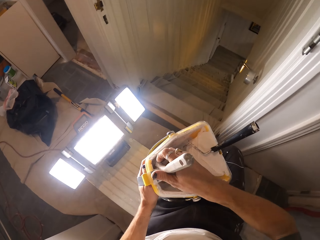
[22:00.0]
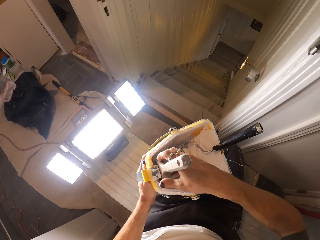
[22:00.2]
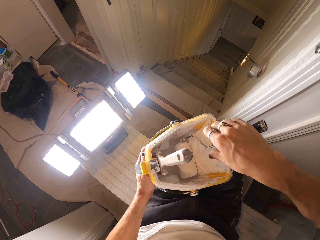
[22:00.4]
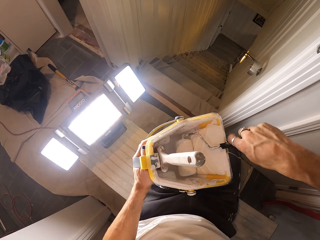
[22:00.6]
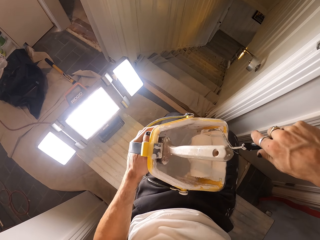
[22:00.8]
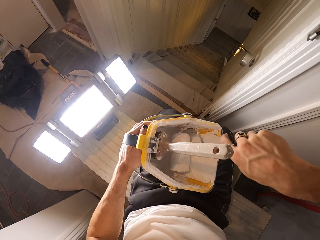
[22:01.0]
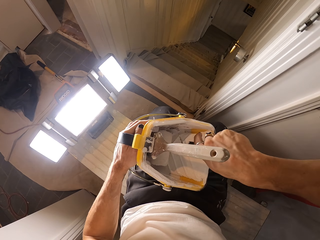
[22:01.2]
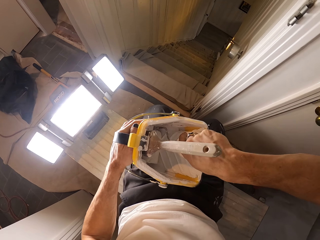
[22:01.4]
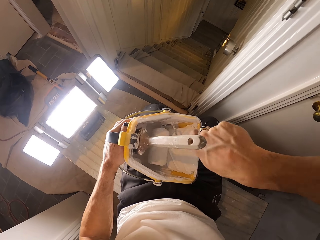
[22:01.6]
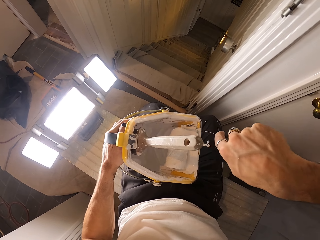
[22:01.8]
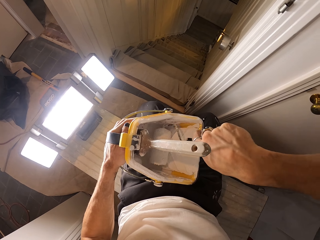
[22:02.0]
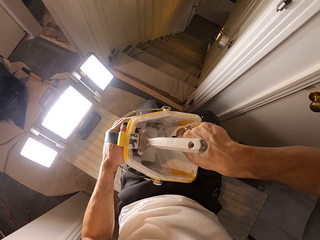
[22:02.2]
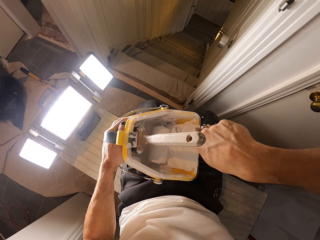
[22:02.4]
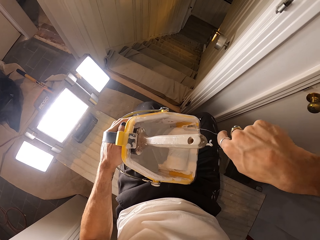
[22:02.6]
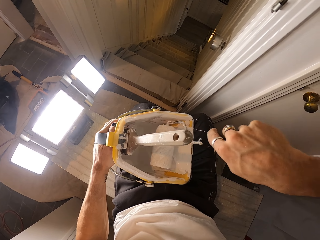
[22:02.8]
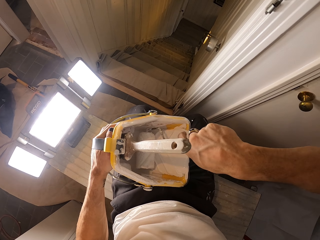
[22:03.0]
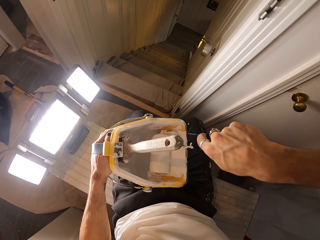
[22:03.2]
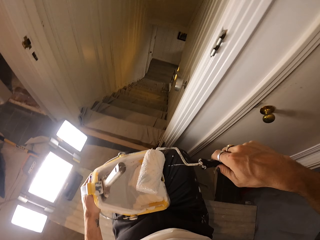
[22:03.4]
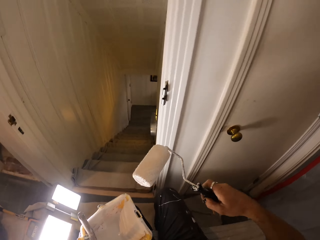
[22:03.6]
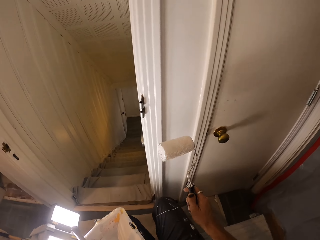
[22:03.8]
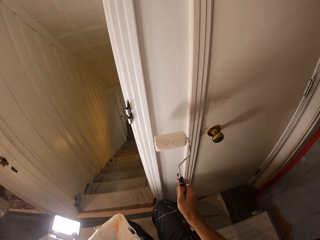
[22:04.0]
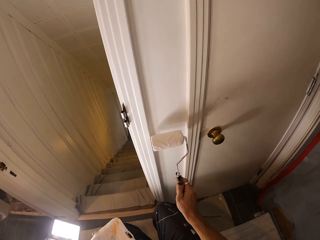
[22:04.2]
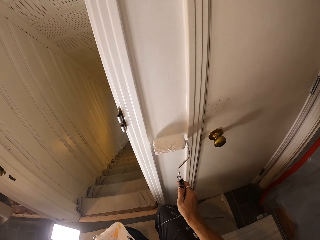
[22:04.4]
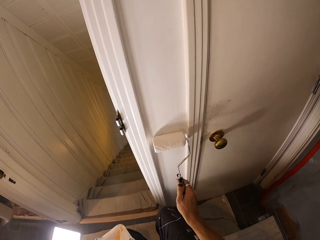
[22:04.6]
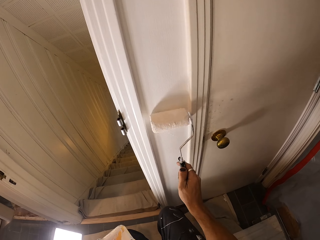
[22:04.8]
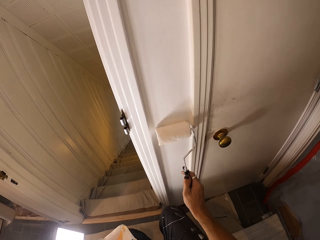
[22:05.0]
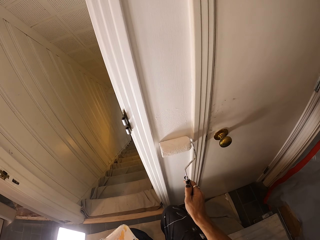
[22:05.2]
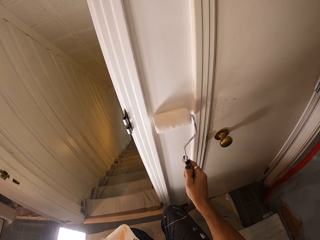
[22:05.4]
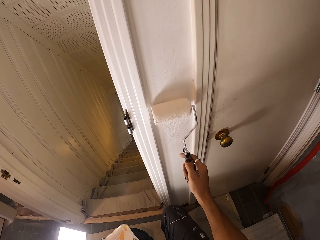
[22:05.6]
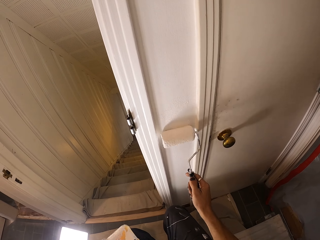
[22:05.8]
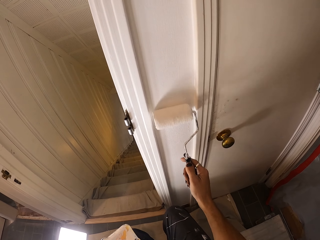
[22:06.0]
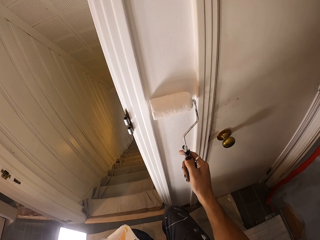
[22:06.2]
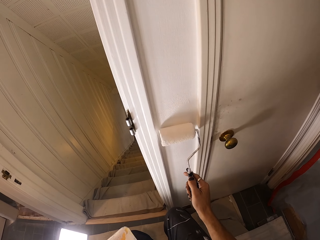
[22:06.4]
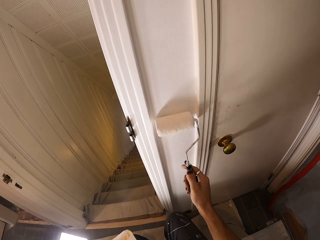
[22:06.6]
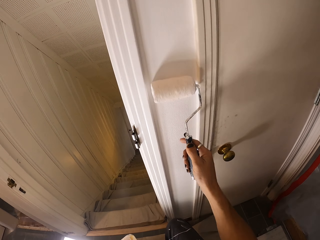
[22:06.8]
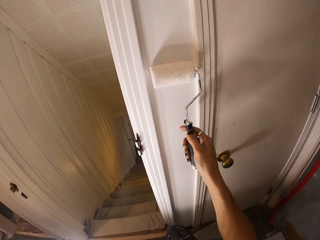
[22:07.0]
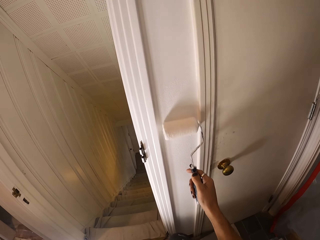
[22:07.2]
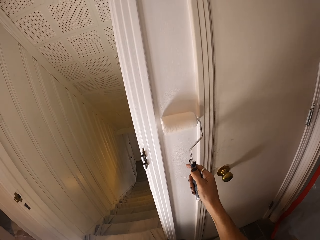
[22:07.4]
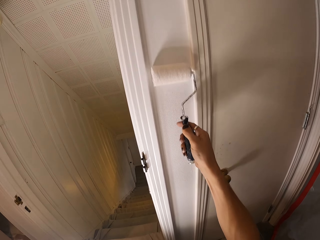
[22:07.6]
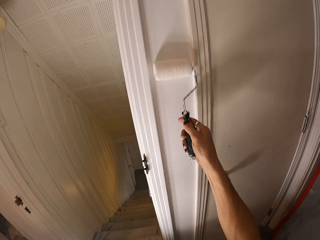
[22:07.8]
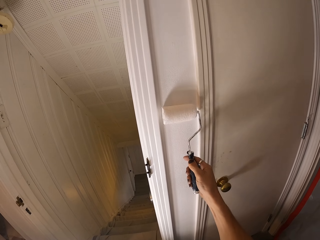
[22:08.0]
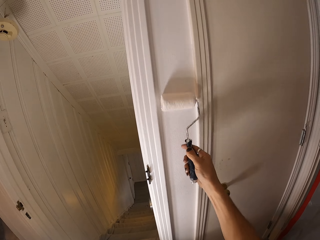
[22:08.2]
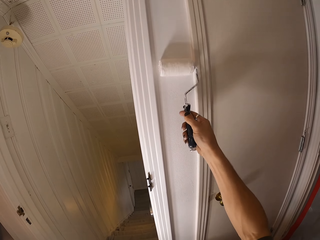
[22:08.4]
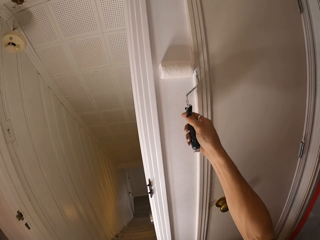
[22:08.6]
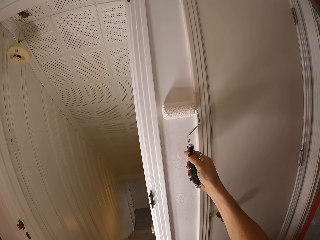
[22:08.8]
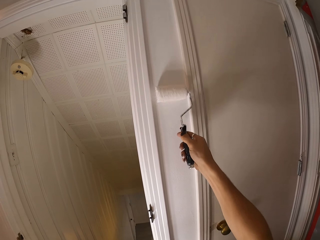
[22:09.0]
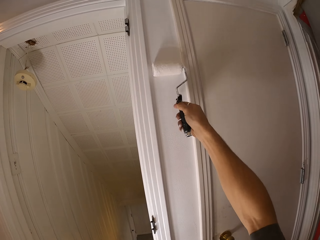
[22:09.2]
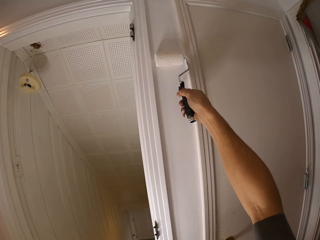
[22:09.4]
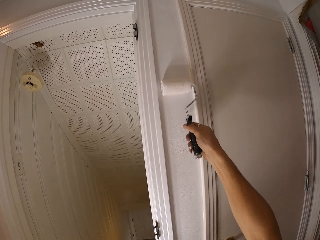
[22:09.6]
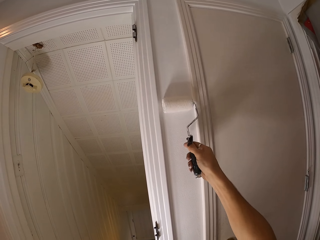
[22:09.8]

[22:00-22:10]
The camera wearer dips a brush in the paint. They put the paint brush on the paint bucket. They pick up the paint roller from the paint brush. They dip the paint roller on the paint bucket. They paint the wall with the paint brush.

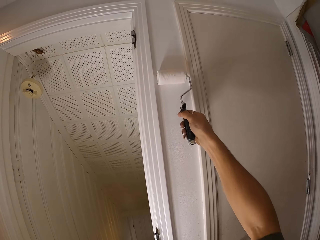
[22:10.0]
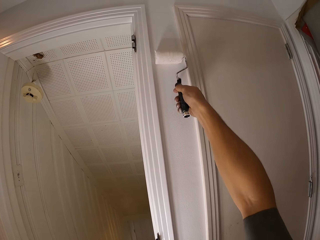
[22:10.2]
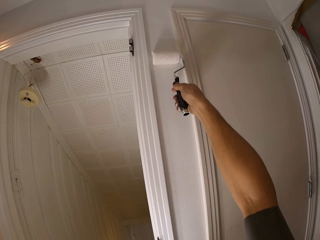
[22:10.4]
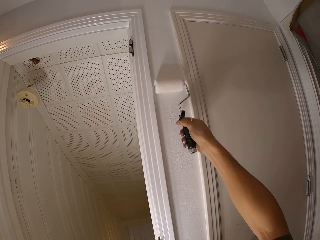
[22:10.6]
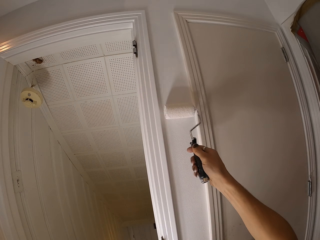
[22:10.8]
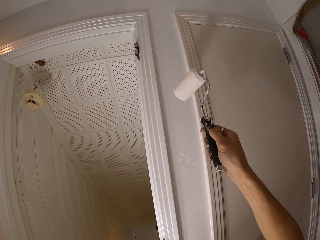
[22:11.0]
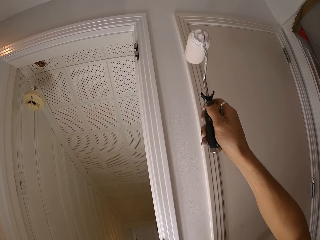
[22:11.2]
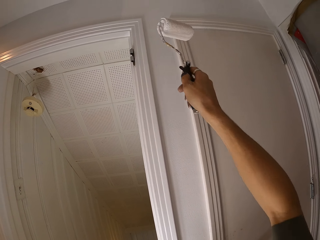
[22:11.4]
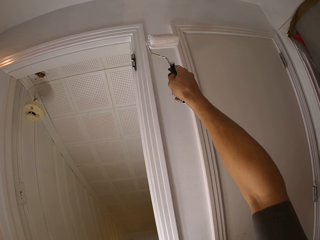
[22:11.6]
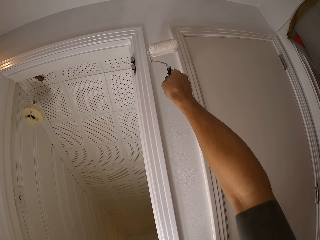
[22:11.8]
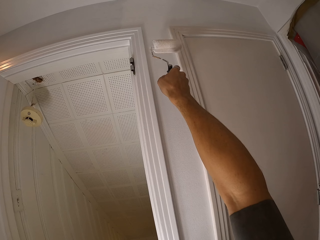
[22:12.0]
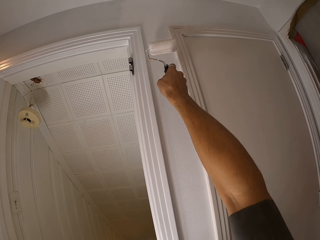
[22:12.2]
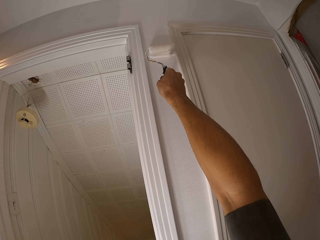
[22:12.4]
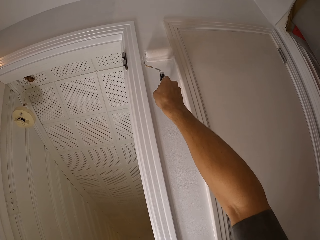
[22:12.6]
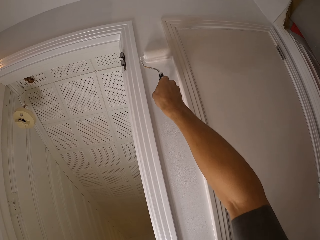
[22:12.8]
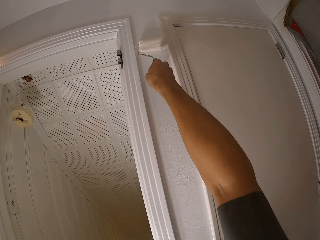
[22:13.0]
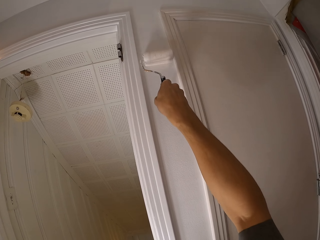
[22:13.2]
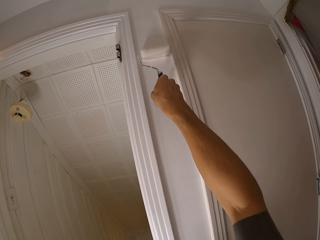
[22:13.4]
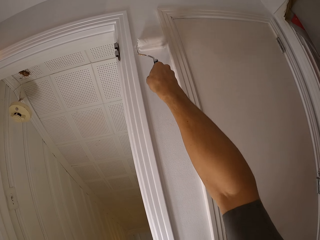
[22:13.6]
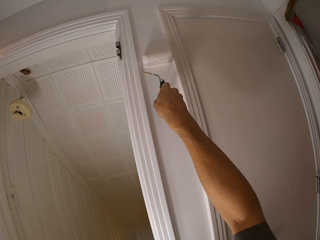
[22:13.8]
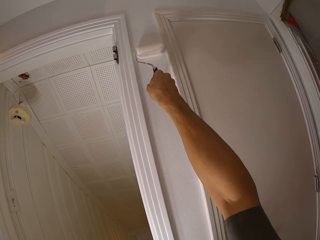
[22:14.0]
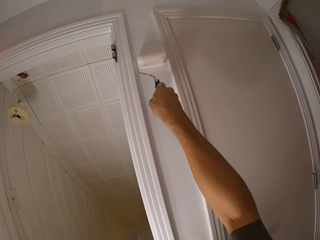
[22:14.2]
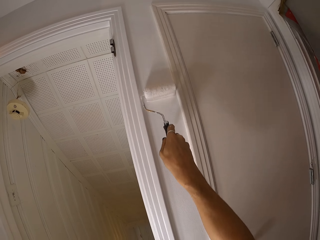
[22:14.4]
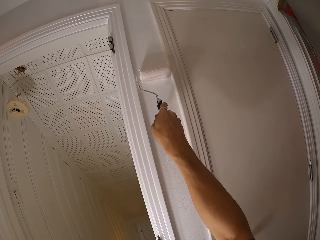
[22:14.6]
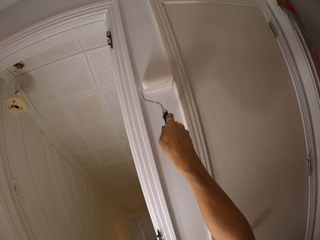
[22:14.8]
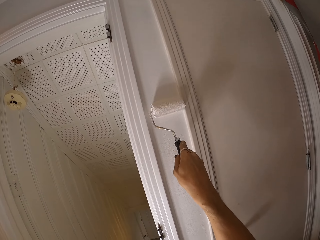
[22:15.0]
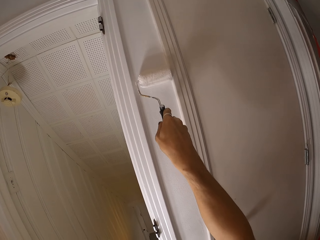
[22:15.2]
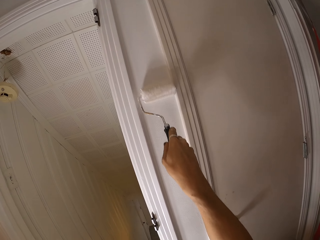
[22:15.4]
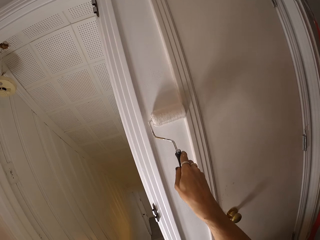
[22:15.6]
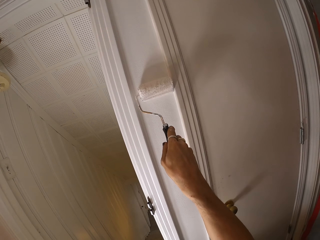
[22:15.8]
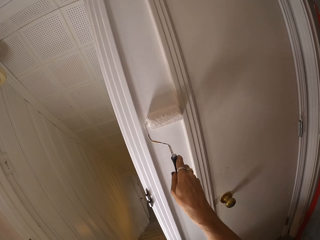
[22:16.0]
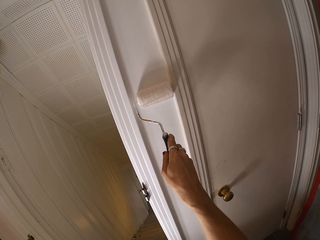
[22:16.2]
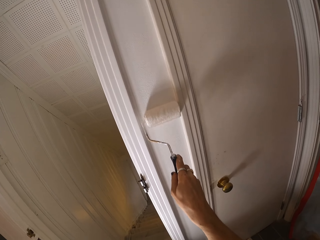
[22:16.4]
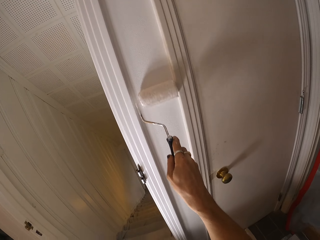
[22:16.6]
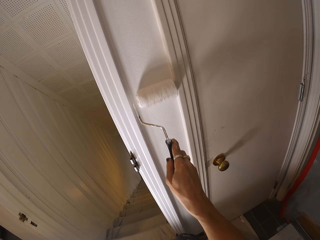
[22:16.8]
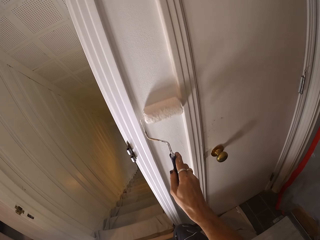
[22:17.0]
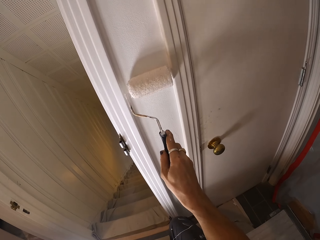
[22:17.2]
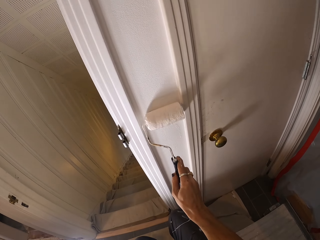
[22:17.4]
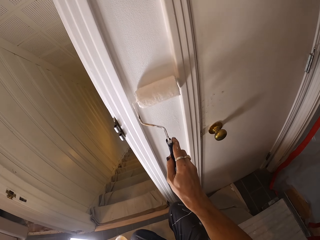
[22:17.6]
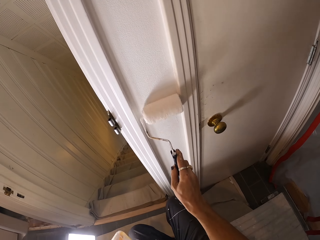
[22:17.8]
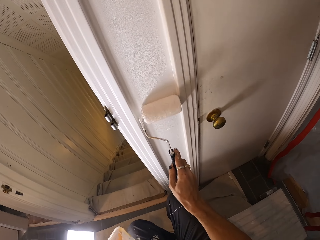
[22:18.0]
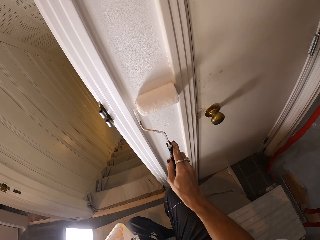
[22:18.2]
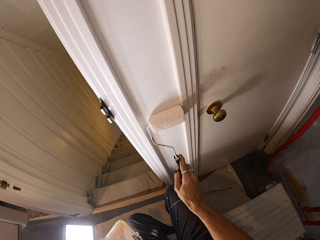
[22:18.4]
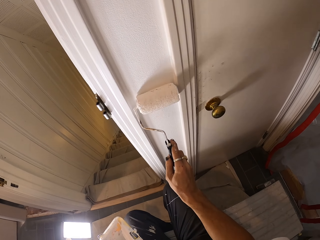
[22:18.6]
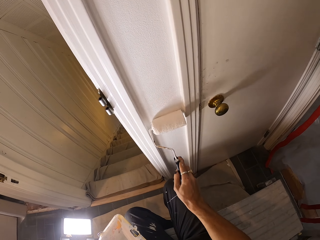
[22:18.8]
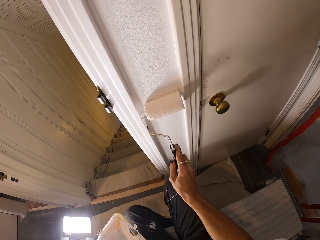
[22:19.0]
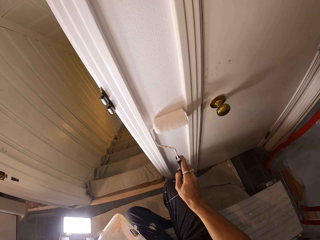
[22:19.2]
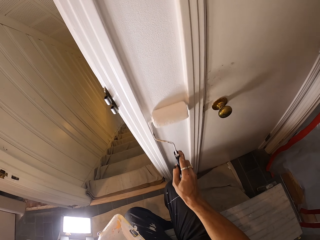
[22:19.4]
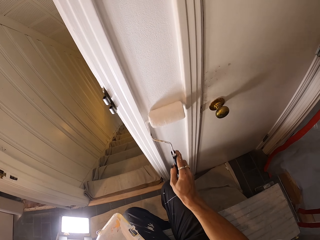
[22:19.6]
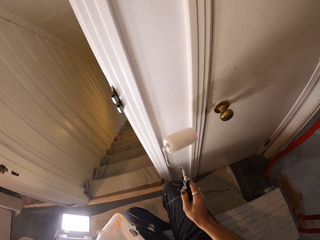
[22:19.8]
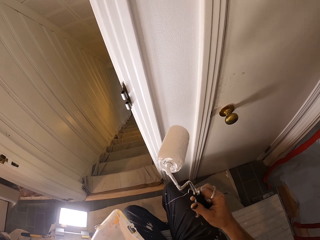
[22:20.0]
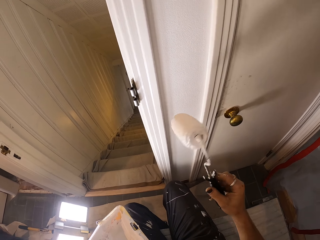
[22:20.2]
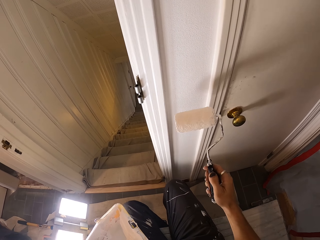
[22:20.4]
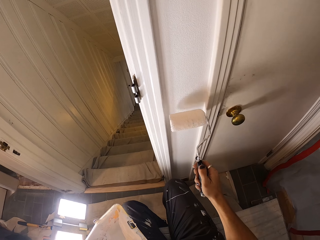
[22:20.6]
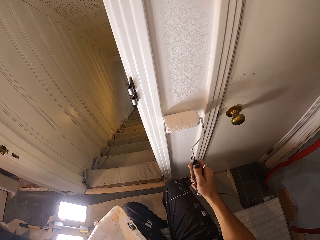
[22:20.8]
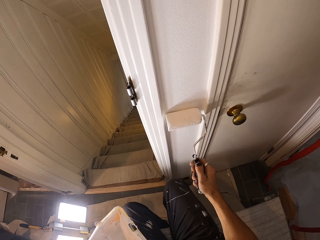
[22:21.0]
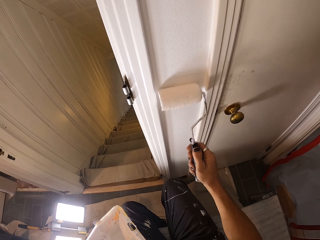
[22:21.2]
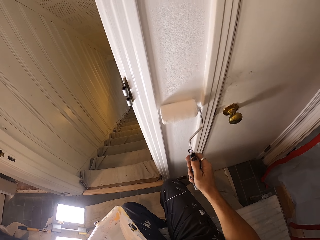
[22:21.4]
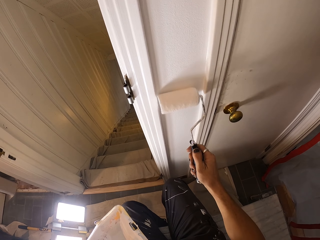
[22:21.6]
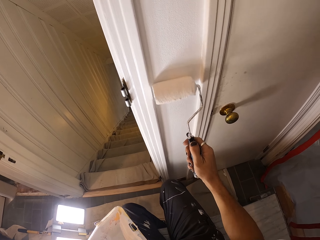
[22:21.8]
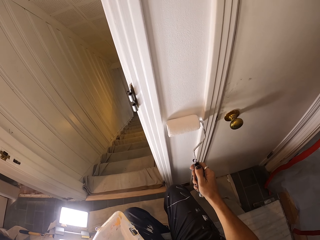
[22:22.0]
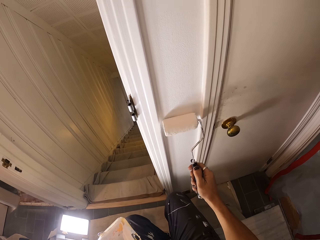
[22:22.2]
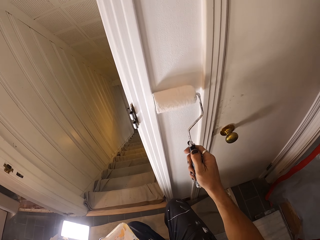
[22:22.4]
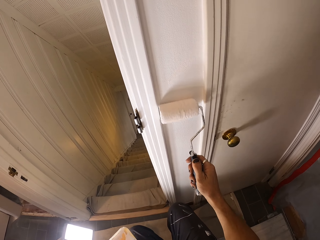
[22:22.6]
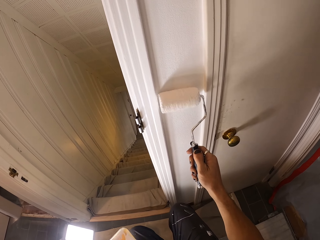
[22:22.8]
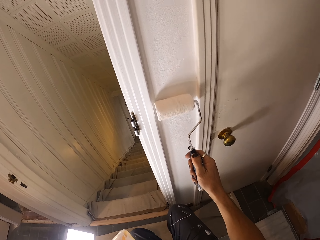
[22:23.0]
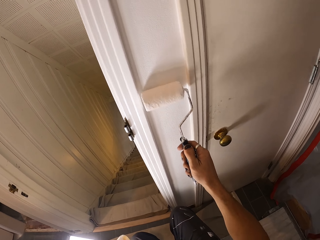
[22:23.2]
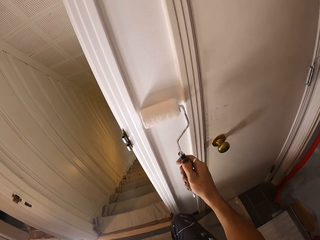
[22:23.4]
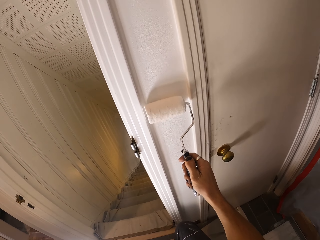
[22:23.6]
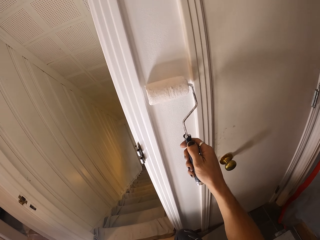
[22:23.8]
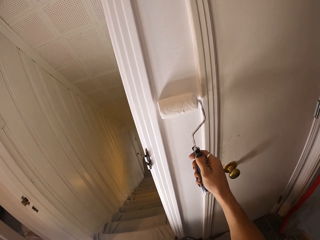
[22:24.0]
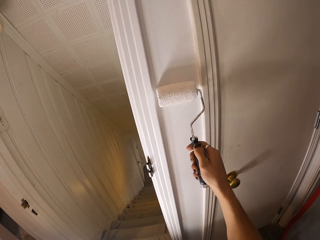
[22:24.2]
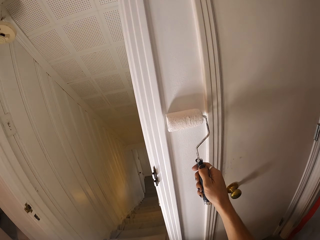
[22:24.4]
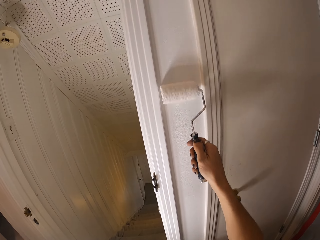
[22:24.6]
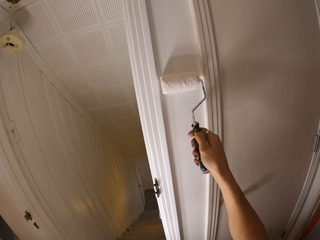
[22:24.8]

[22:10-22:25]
The camera wearer turns the paint roller. They paint the wall with the paint brush. They turn the paint roller. They paint the wall with the paint brush. They turn the paint roller. They paint the wall with the paint brush.
